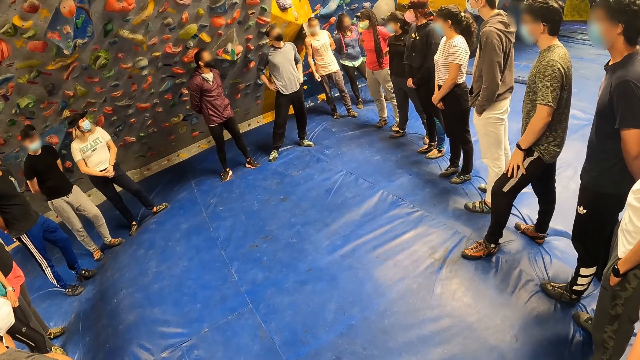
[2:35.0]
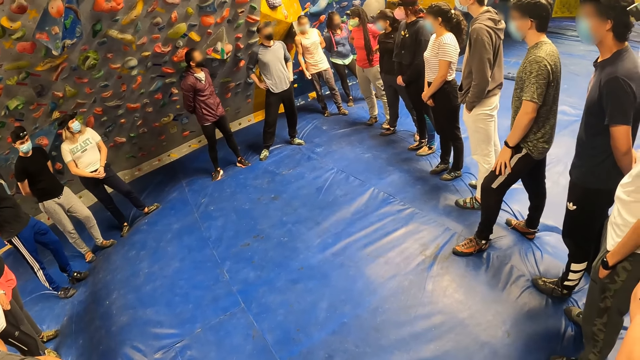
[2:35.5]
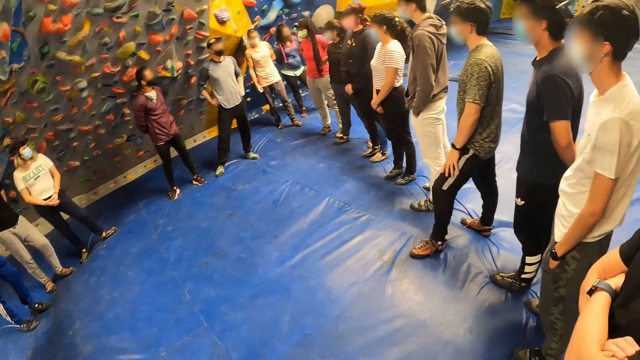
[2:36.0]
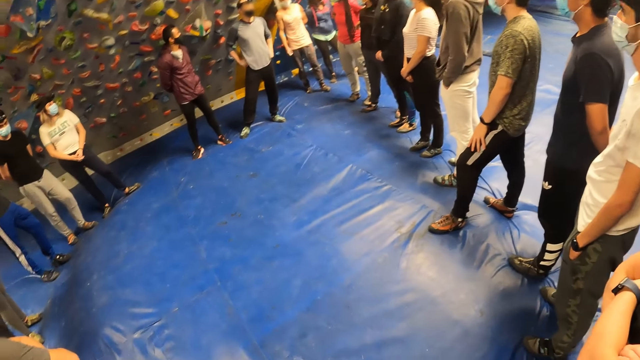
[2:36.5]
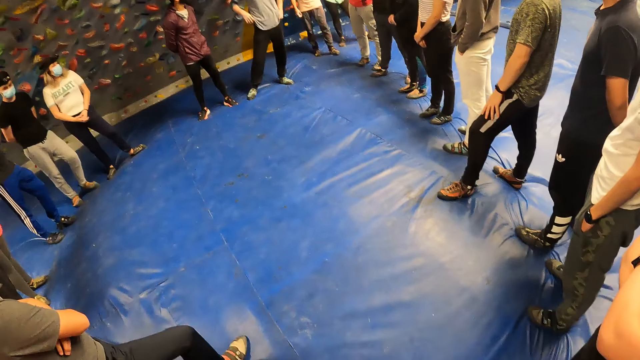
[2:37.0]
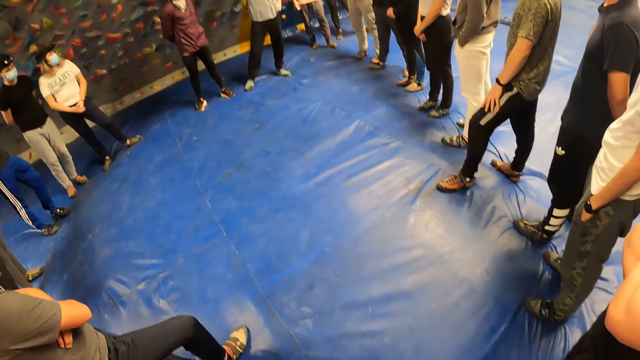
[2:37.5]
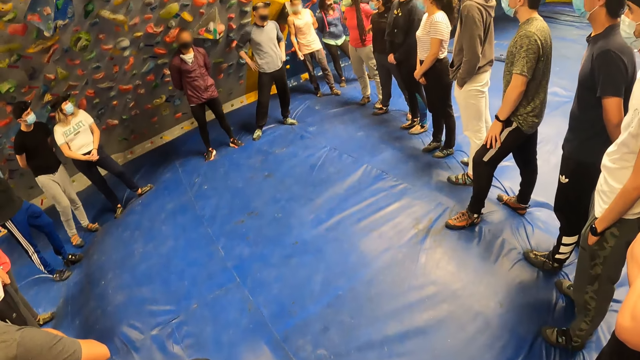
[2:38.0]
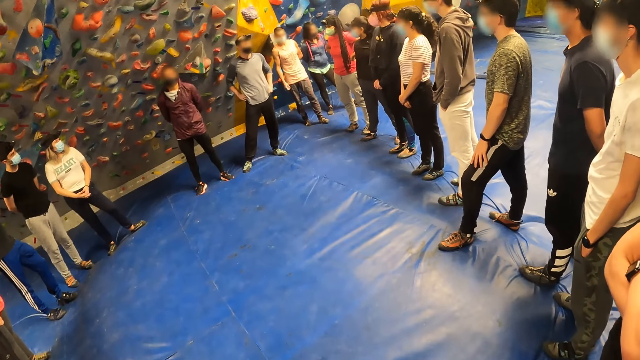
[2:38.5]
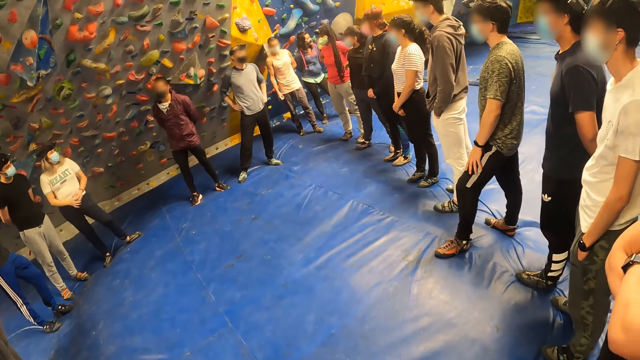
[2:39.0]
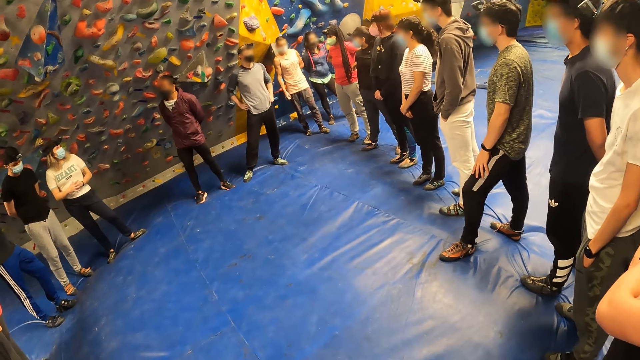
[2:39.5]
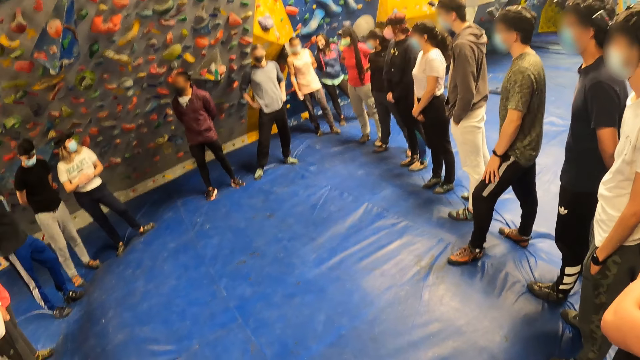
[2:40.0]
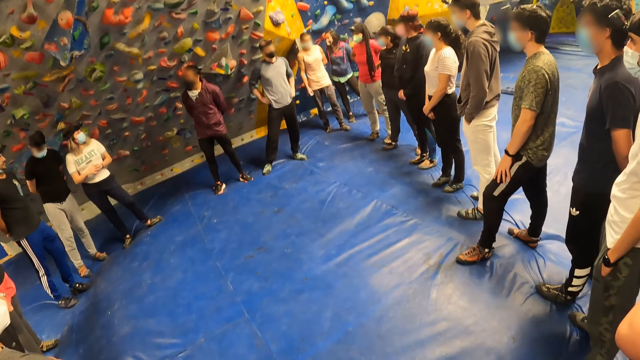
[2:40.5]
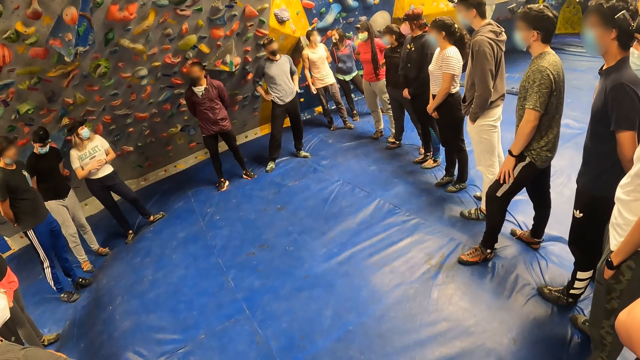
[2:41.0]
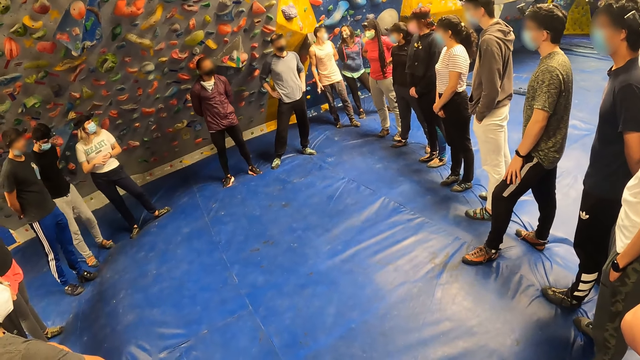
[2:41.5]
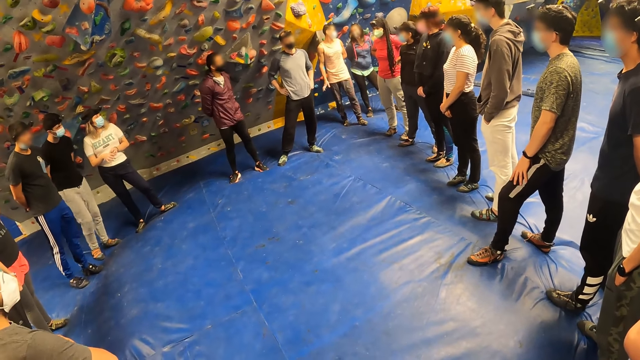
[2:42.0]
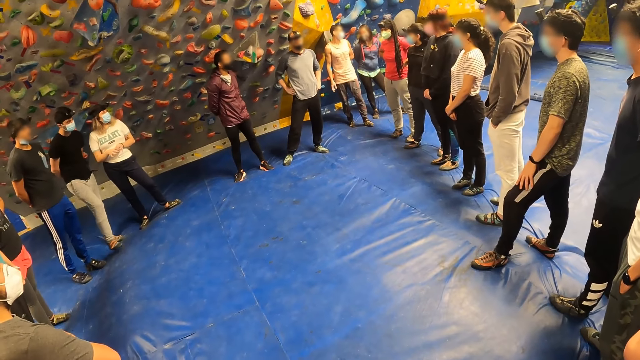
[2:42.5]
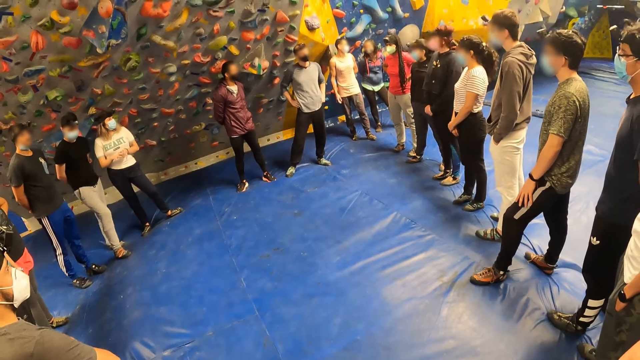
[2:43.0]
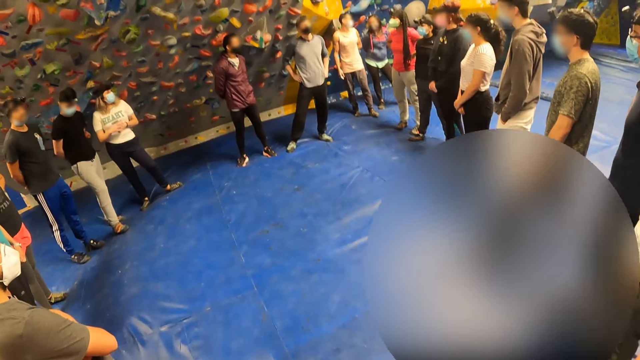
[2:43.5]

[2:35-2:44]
The camera wearer looks around.

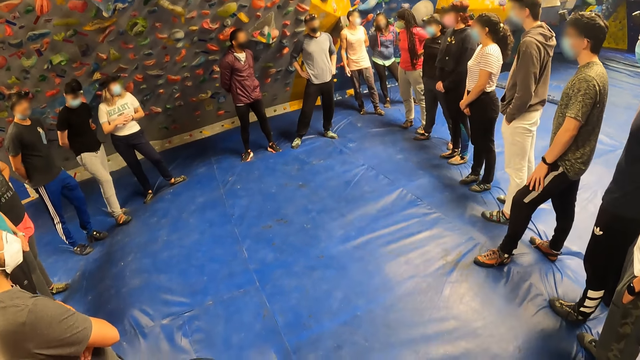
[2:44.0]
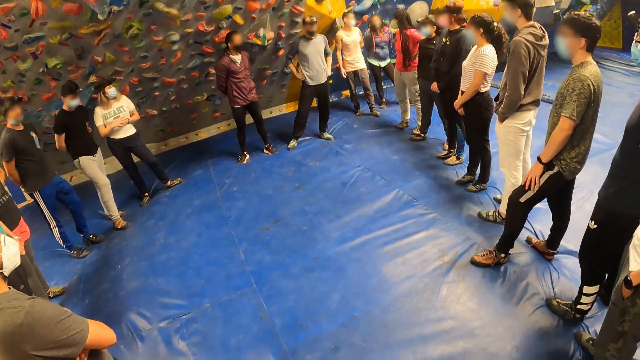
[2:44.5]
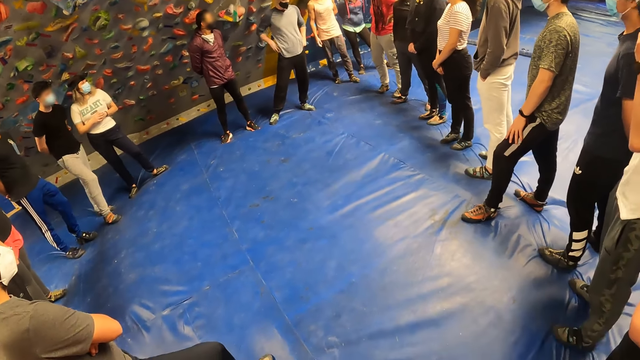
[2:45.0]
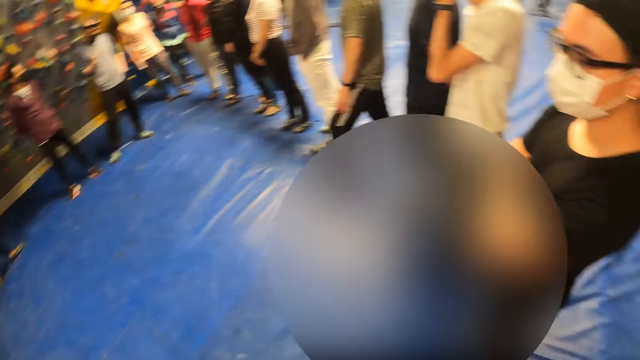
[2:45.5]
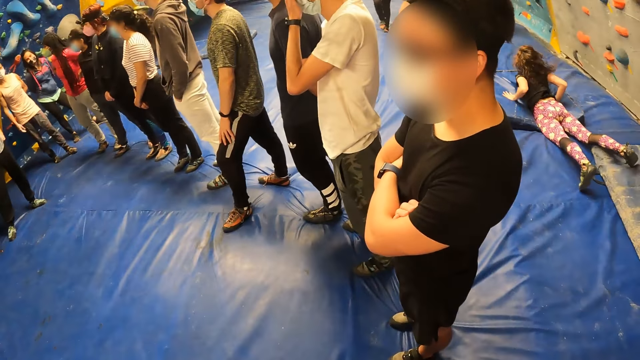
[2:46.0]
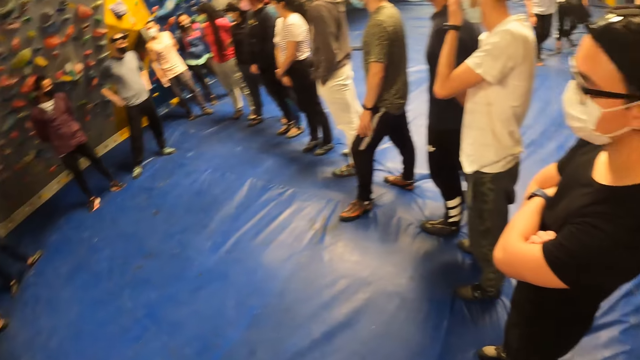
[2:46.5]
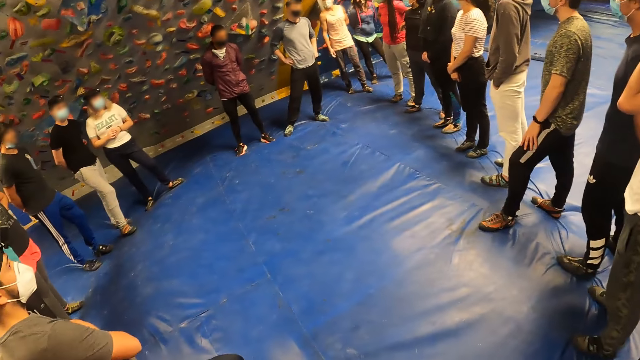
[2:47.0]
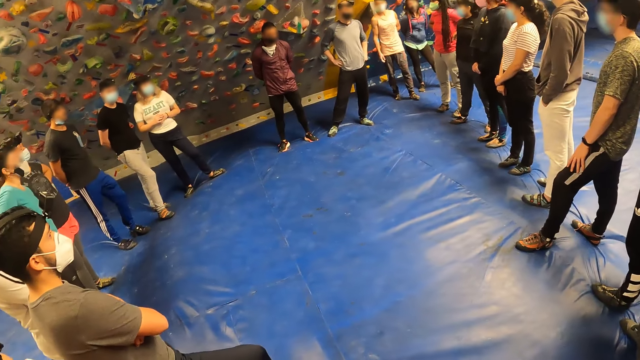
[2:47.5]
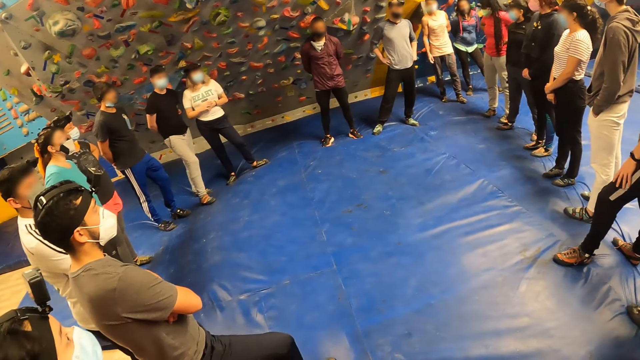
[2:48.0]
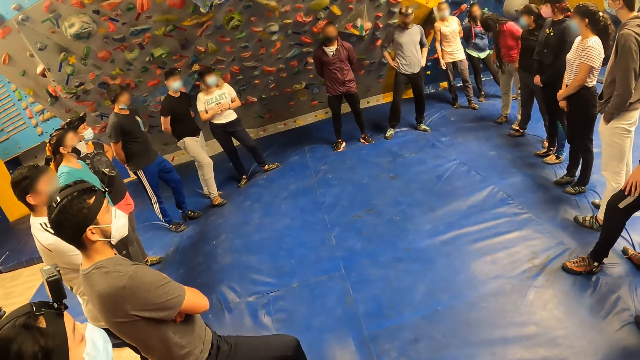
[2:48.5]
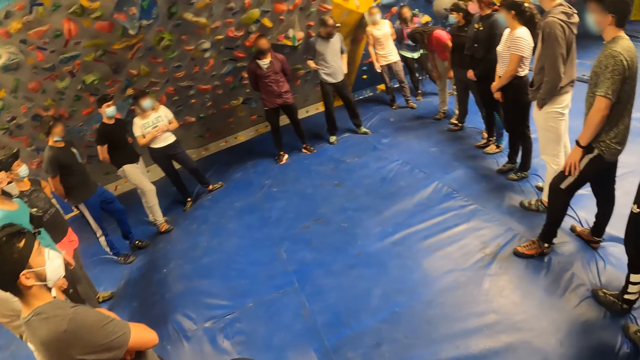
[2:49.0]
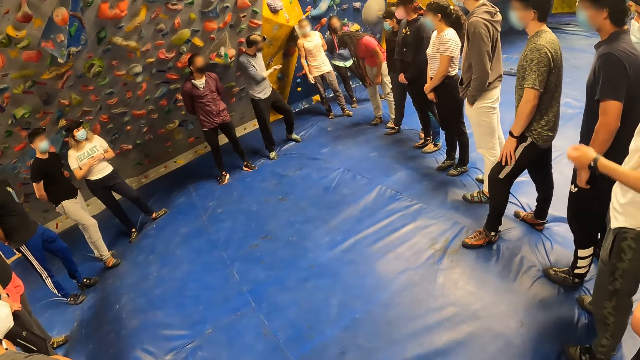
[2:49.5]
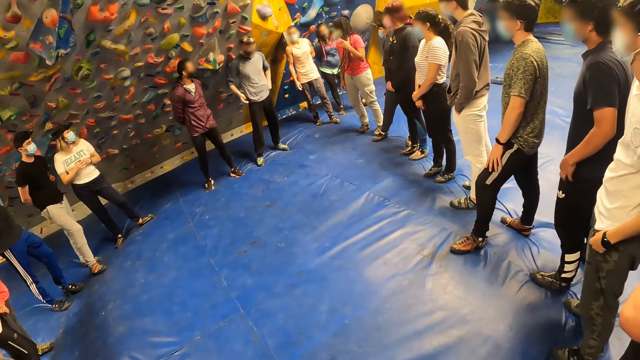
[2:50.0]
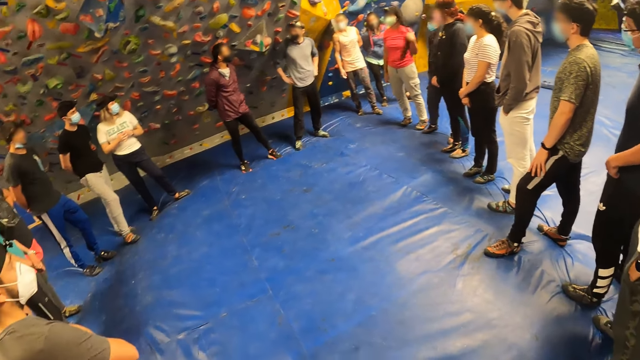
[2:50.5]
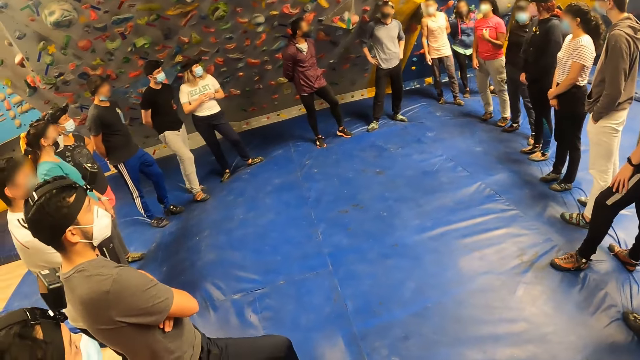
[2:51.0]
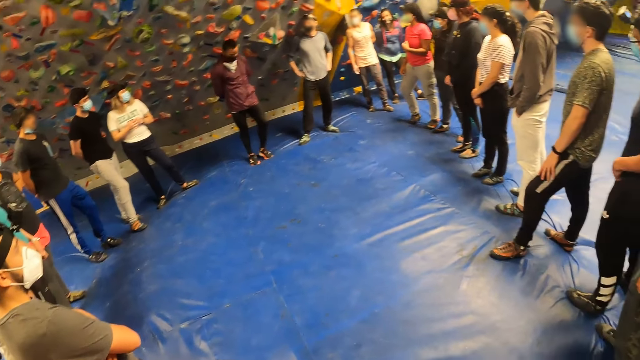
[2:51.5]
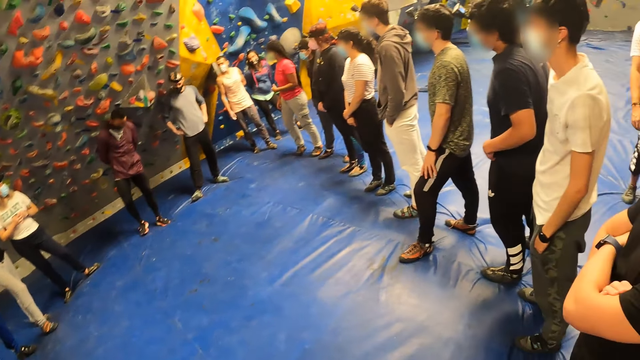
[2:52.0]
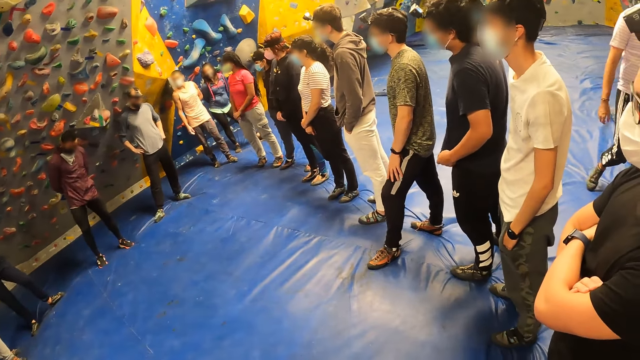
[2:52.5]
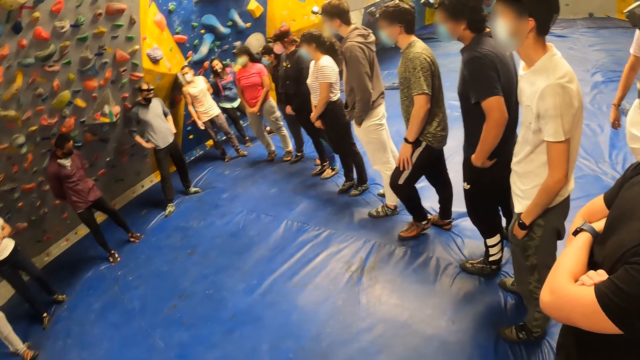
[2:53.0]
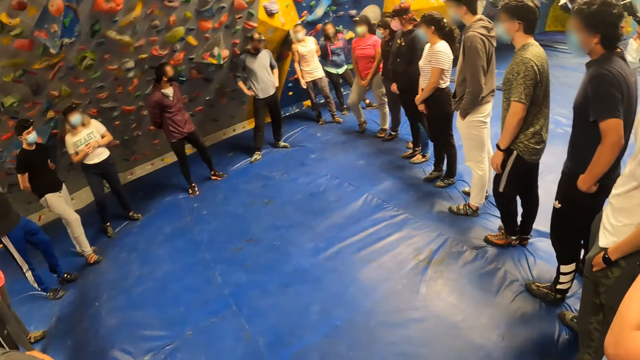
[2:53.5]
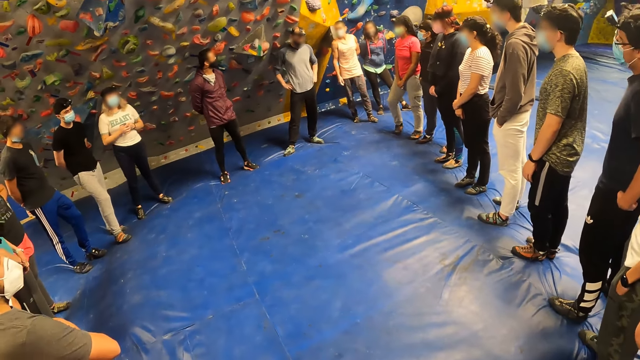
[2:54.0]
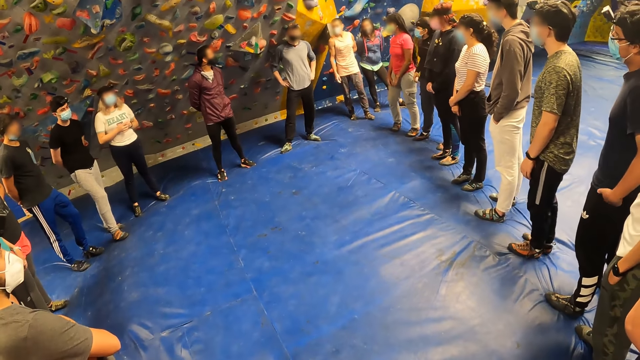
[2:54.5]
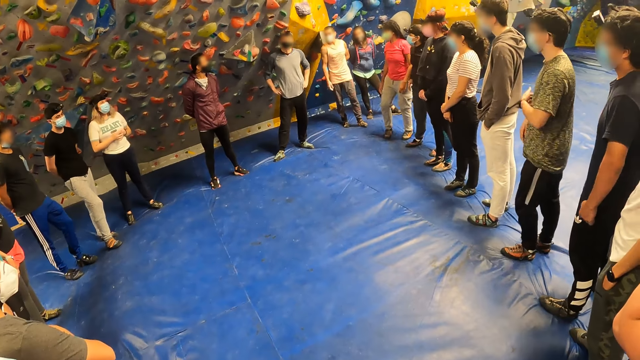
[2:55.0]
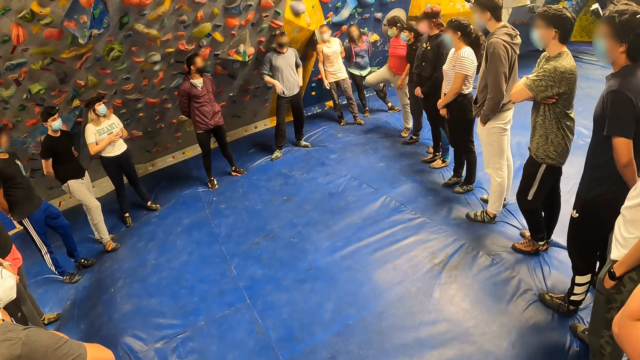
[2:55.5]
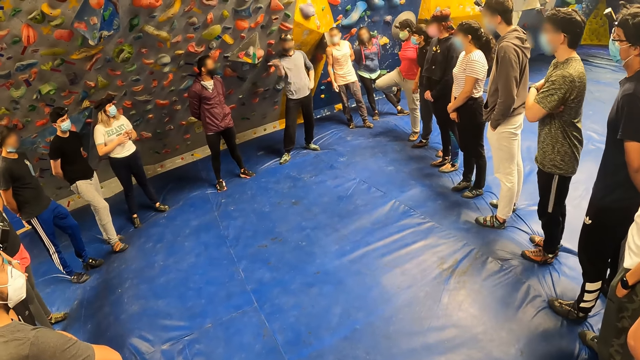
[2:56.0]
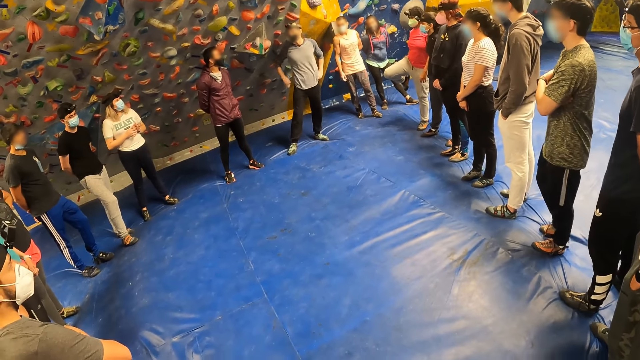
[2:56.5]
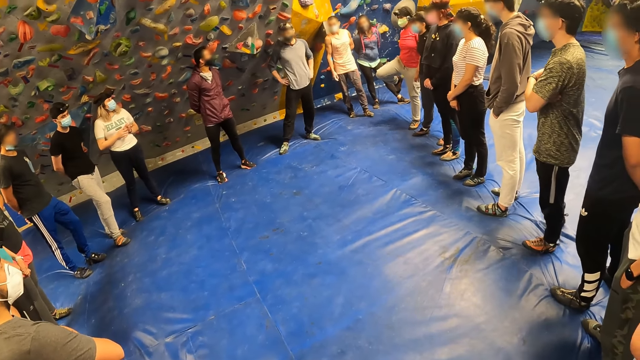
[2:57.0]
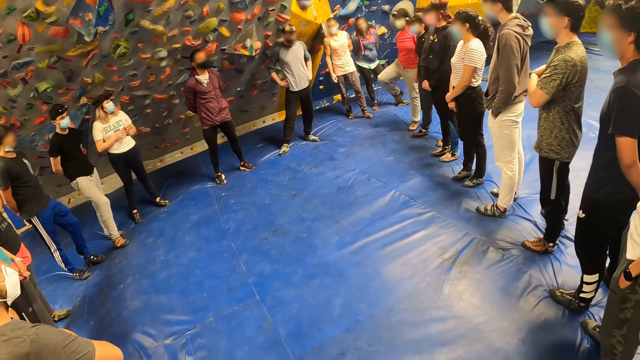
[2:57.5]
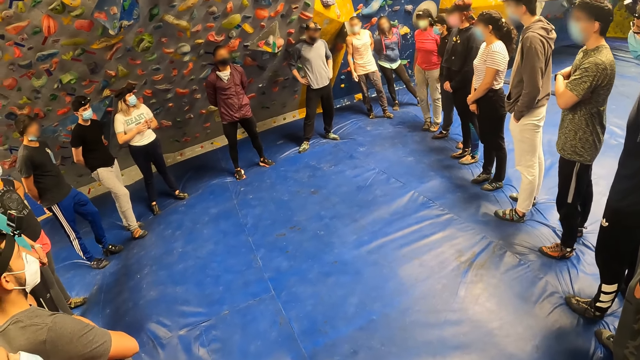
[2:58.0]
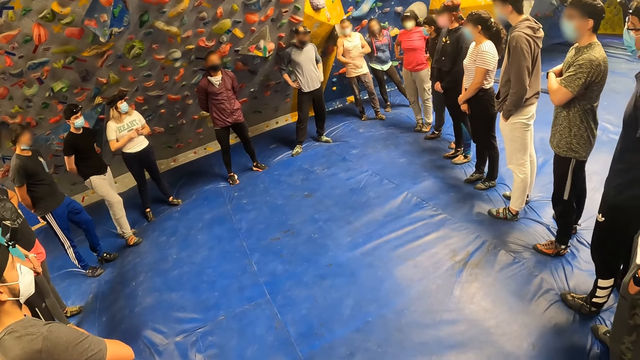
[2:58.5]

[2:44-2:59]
A person moves hands. The camera wearer looks around. Another person moves hands. A third person moves the leg.
